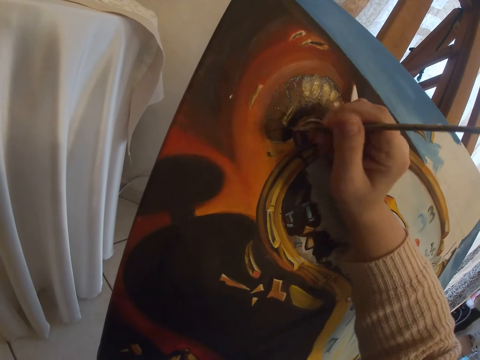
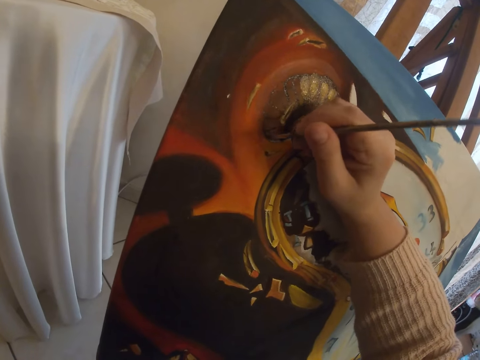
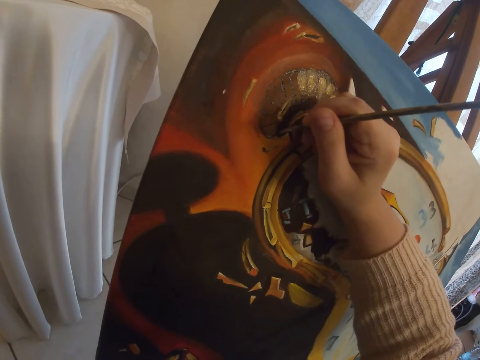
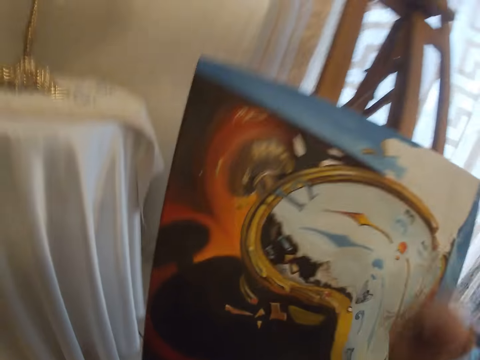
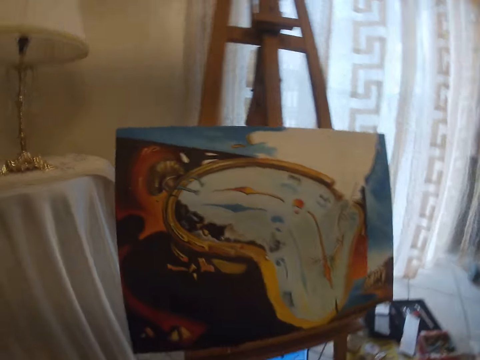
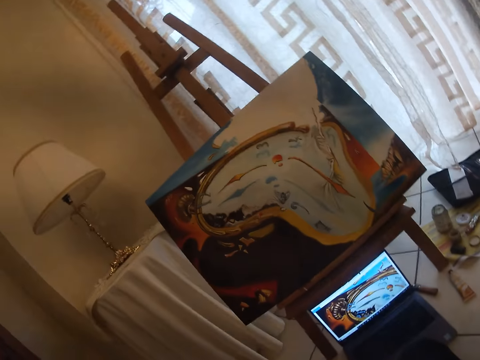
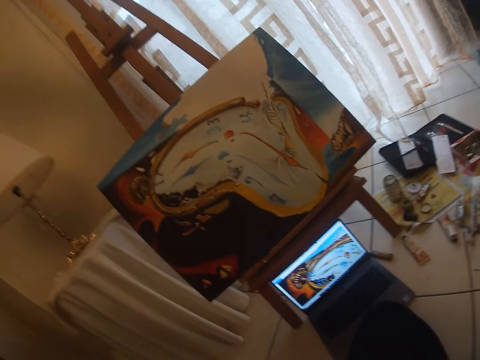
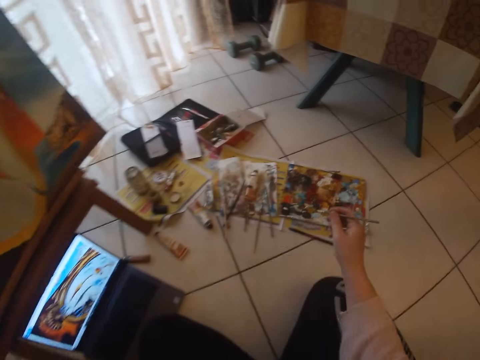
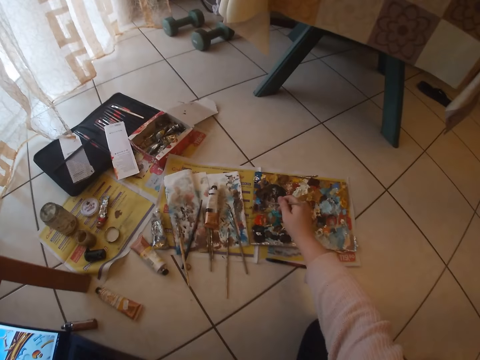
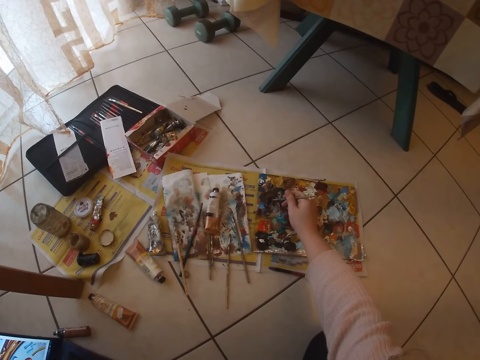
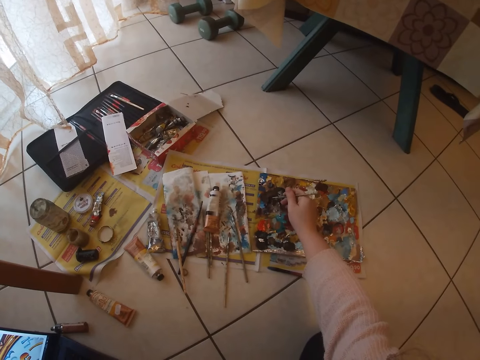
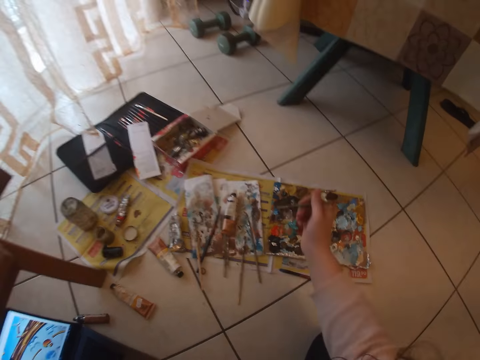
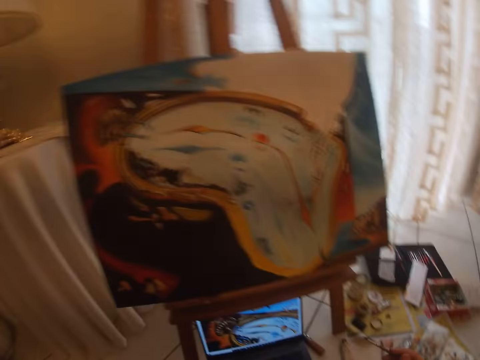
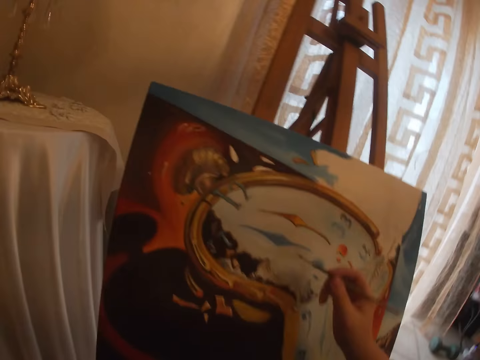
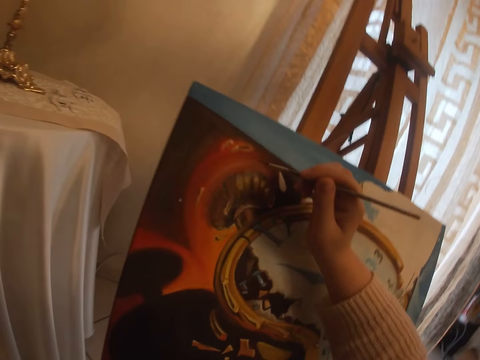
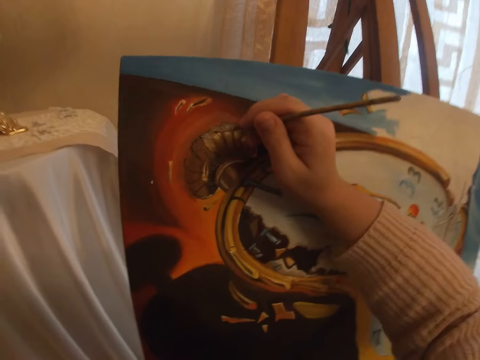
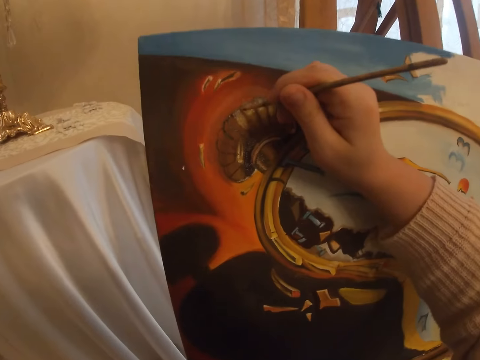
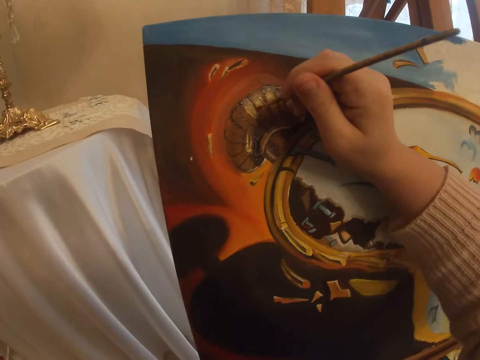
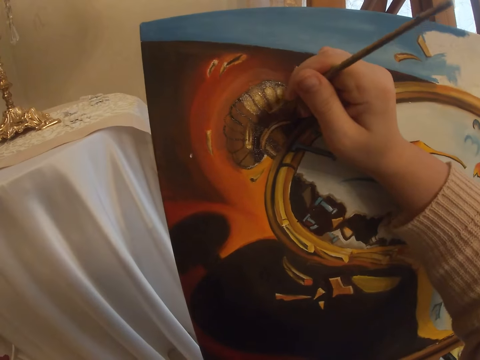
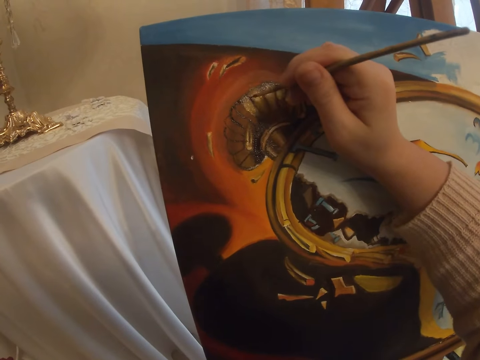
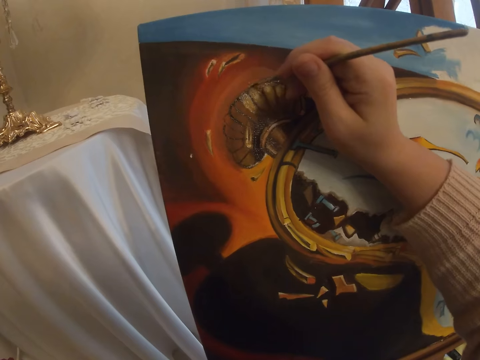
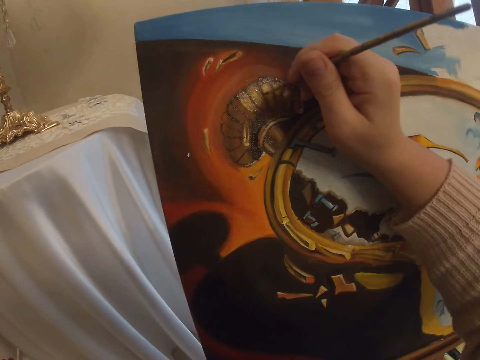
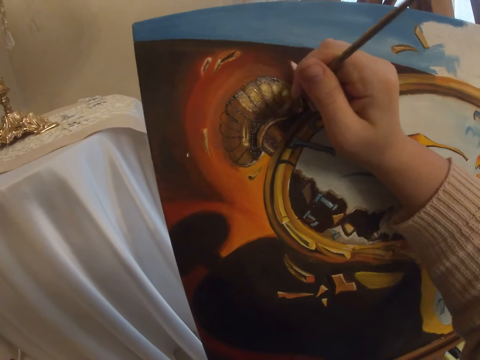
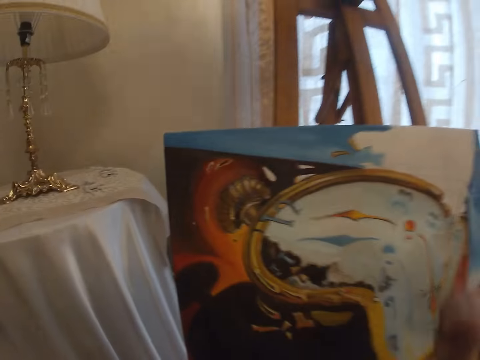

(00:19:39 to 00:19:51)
The camera wearer checks the screen of the laptop. She picks paint from the paint board with the brush in her right hand. She paints with the brush in her right hand the art on the canvas.

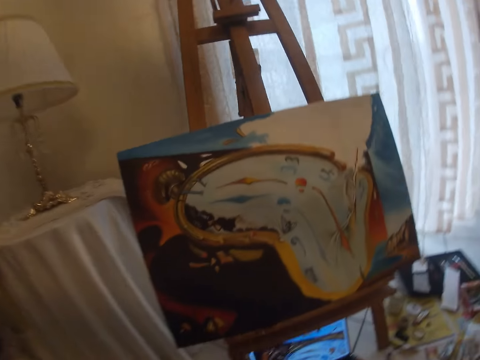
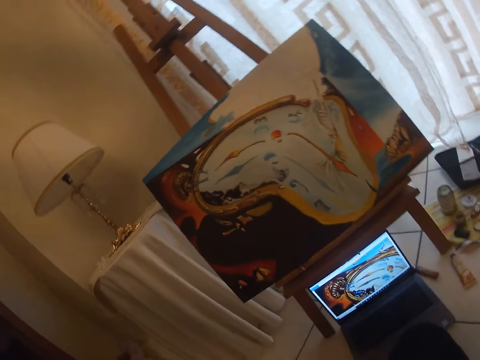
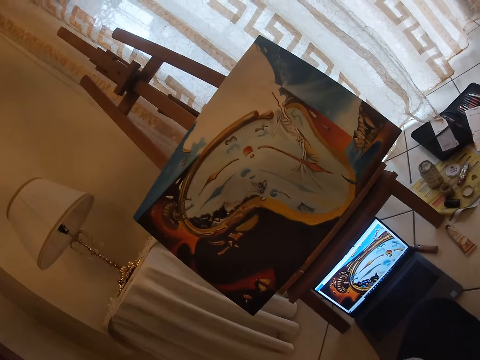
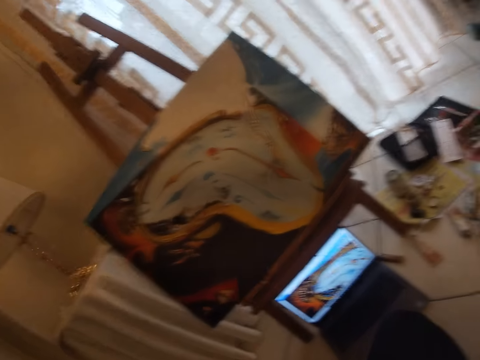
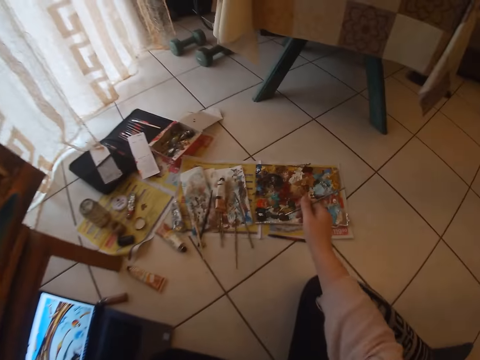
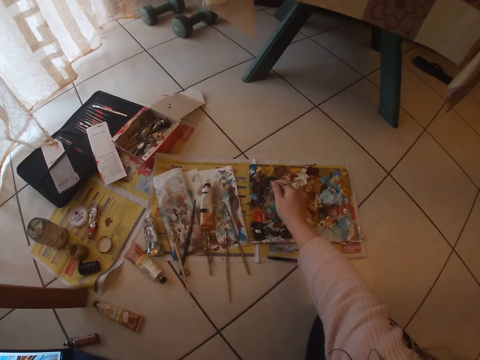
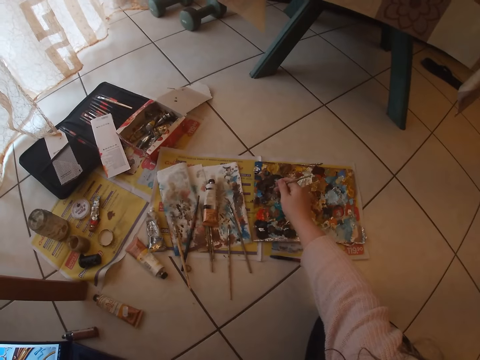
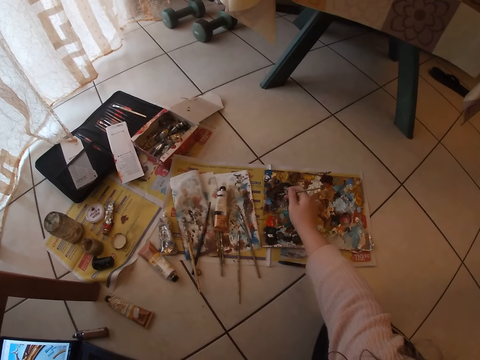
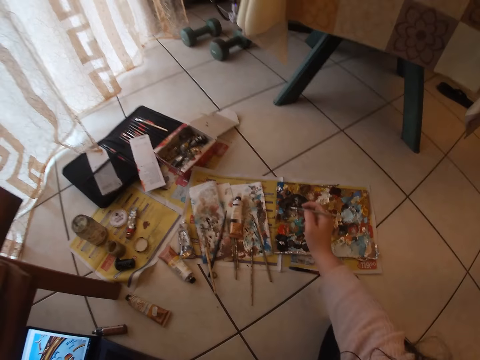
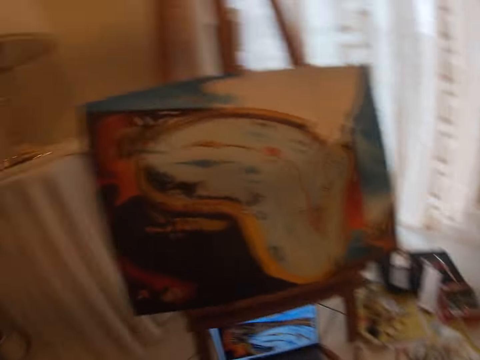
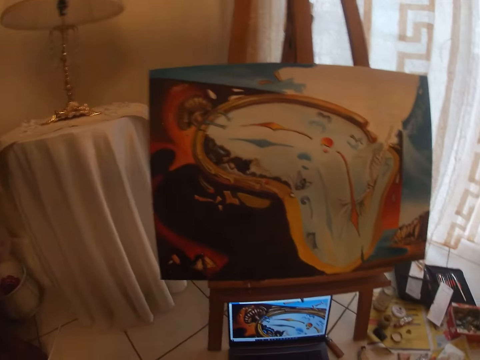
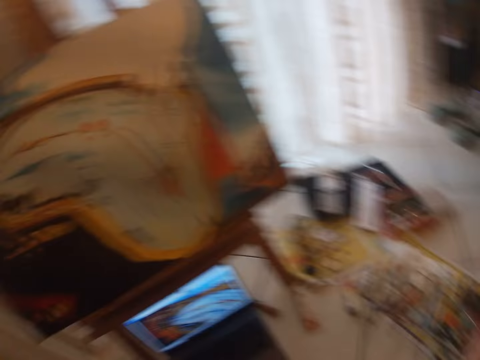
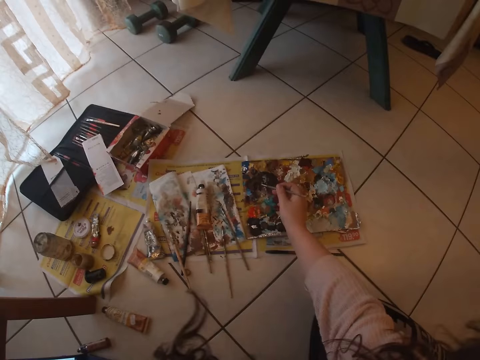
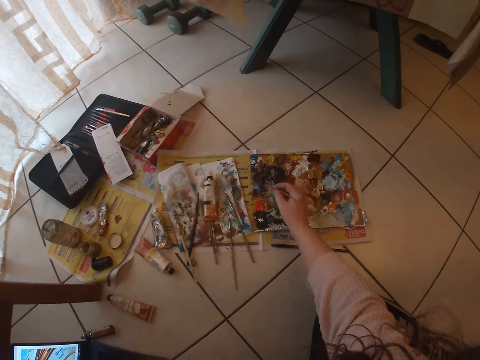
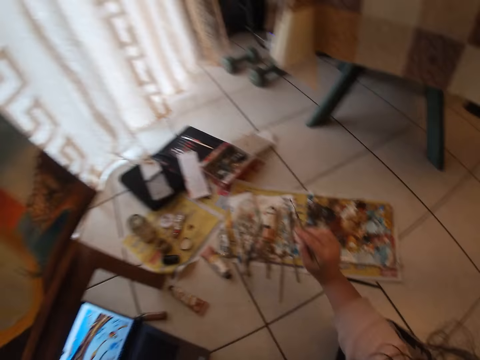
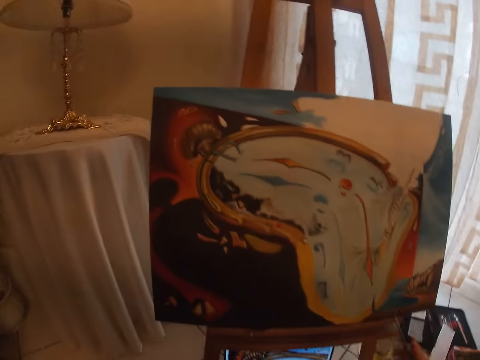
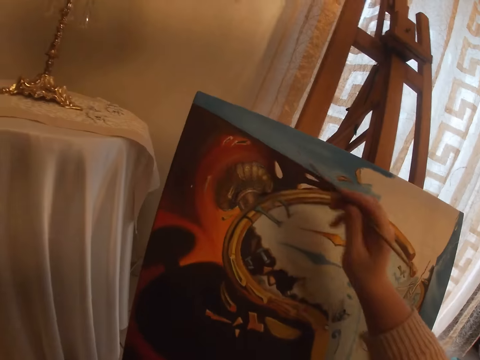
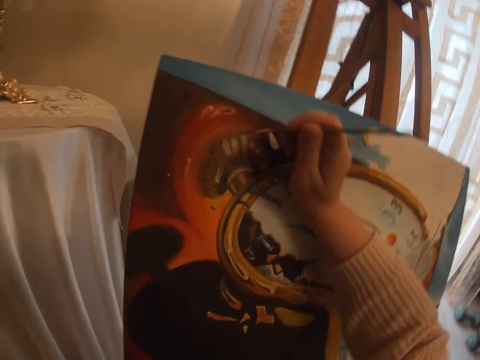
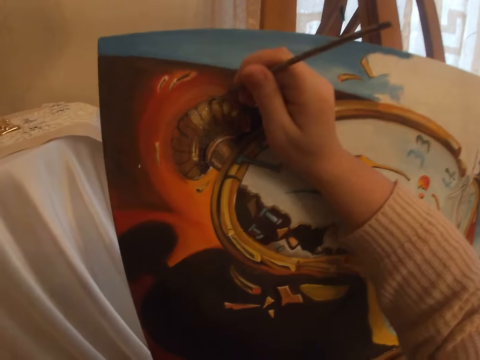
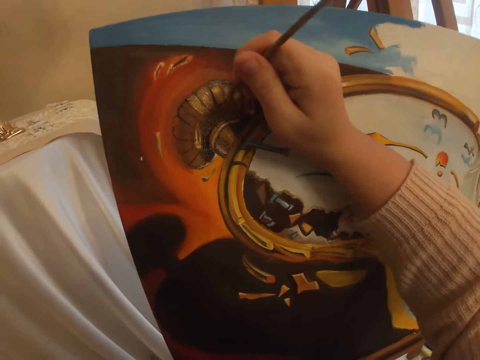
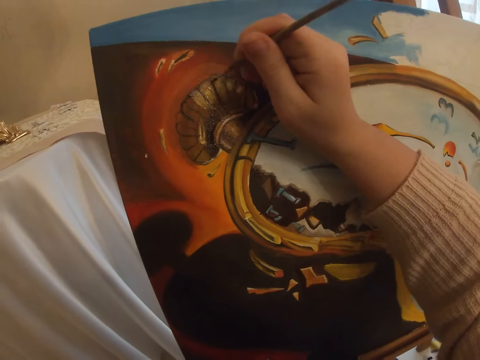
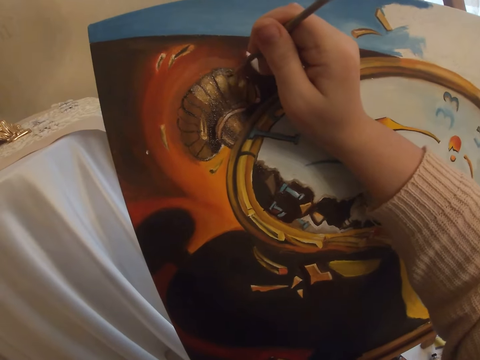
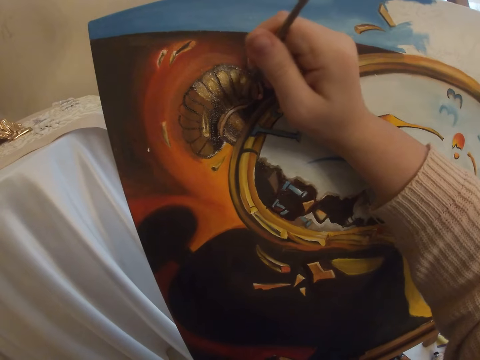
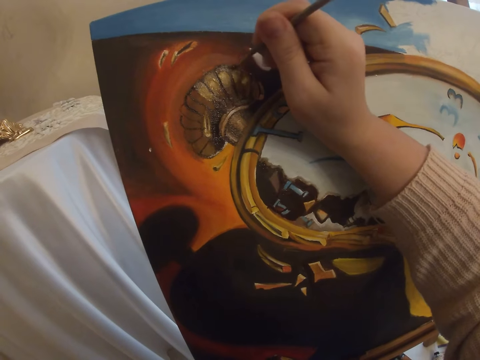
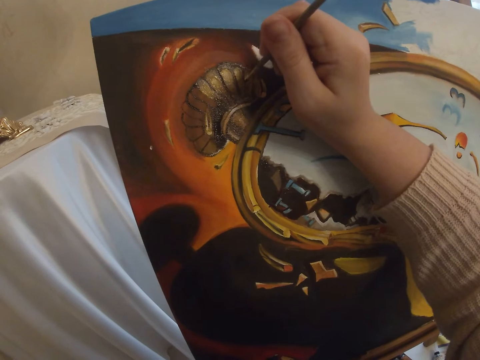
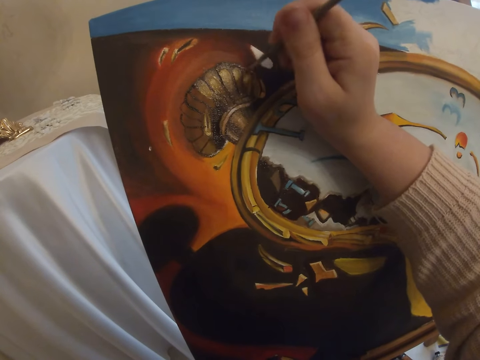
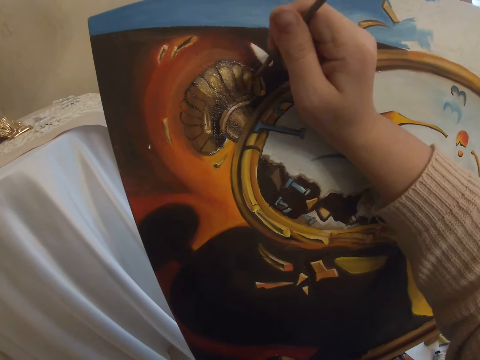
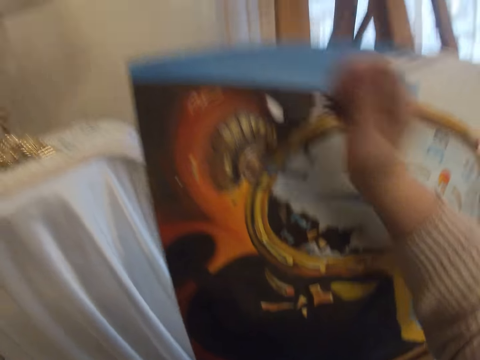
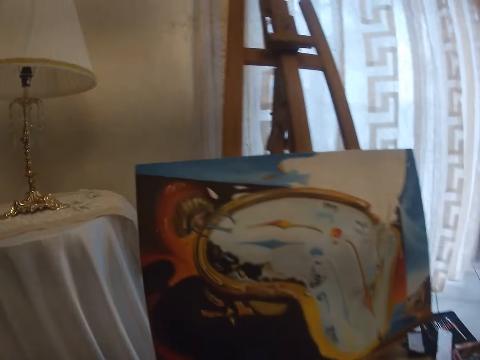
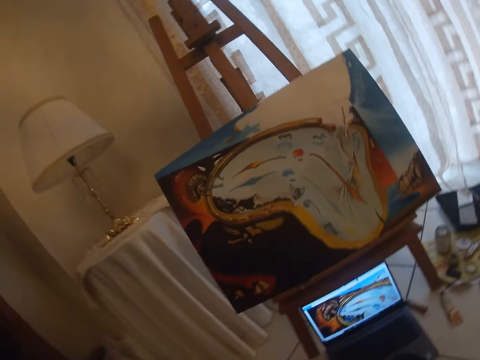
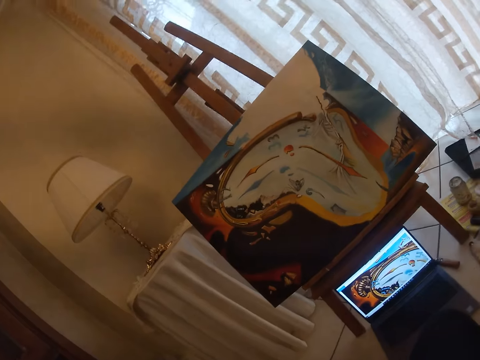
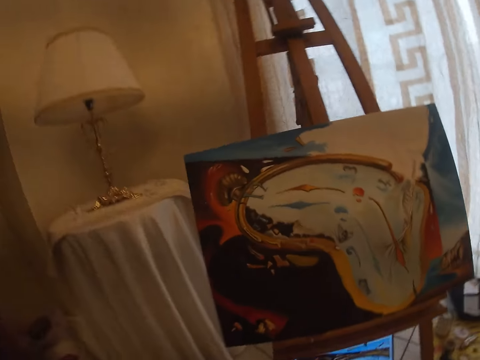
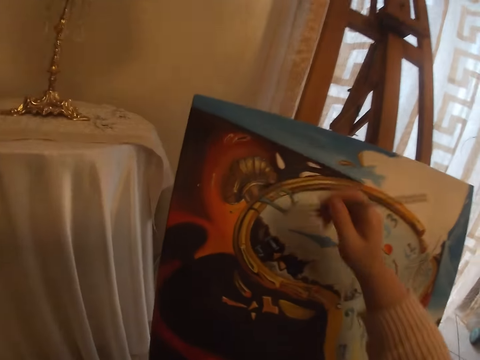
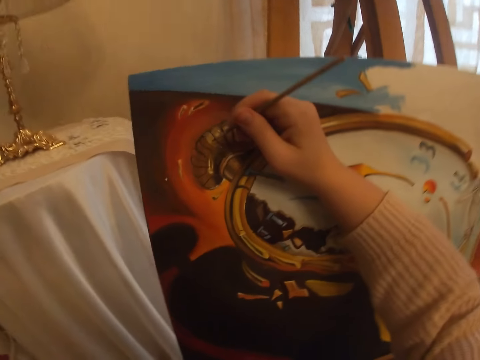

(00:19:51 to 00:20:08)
The camera wearer checks the screen of the laptop. She picks paint from the paint board with the brush in her right hand. She checks the screen of the laptop. She picks paint from the paint board with the brush in her right hand. She paints with the brush in her right hand the art on the canvas. She checks the screen of the laptop.
